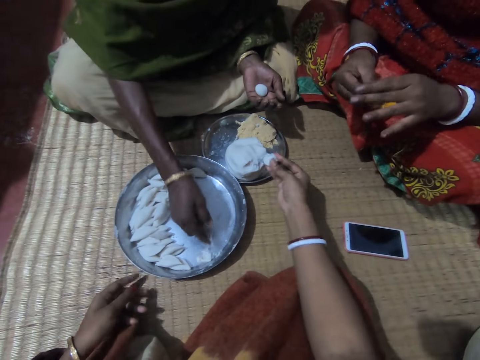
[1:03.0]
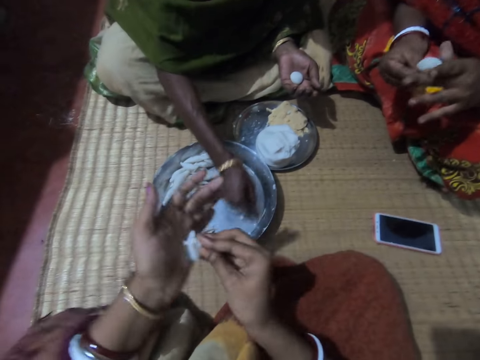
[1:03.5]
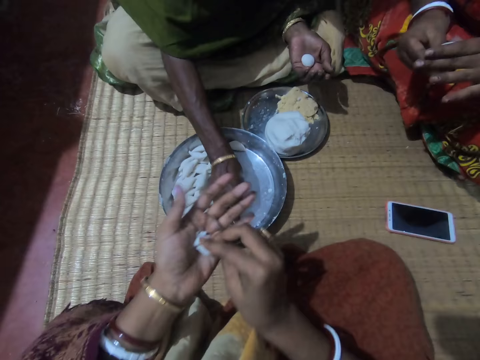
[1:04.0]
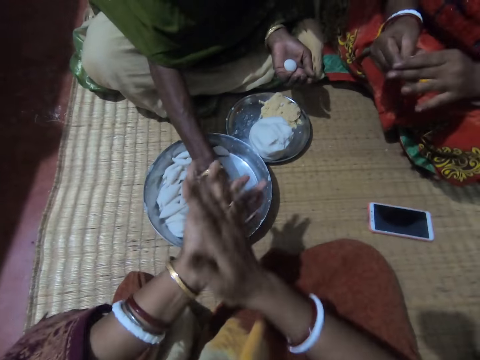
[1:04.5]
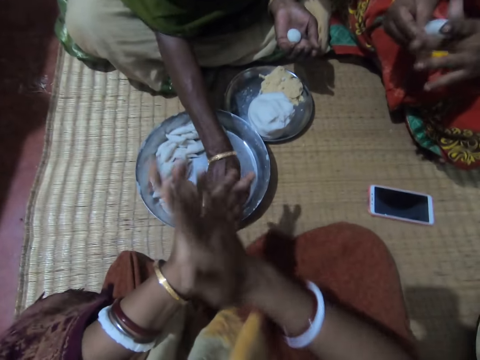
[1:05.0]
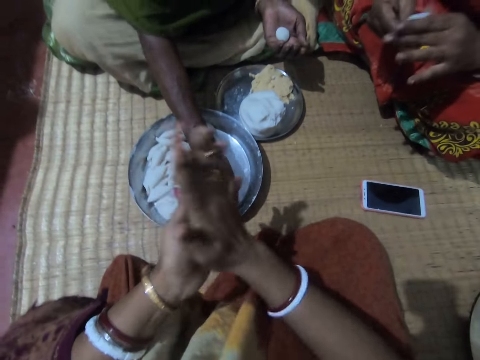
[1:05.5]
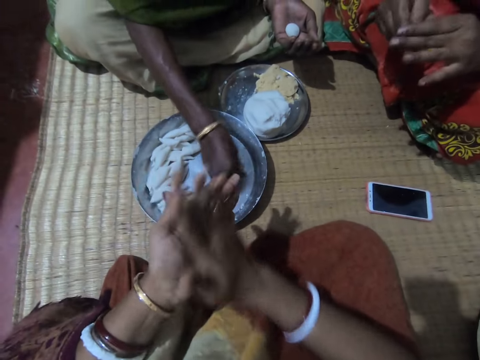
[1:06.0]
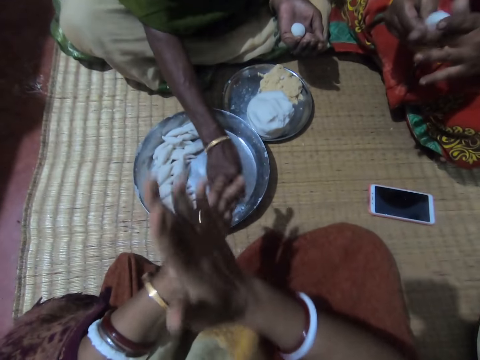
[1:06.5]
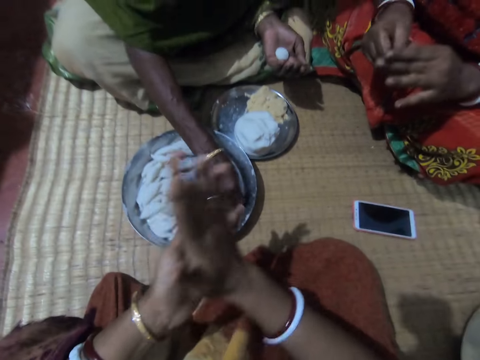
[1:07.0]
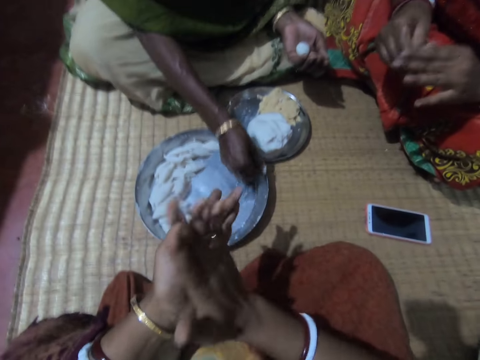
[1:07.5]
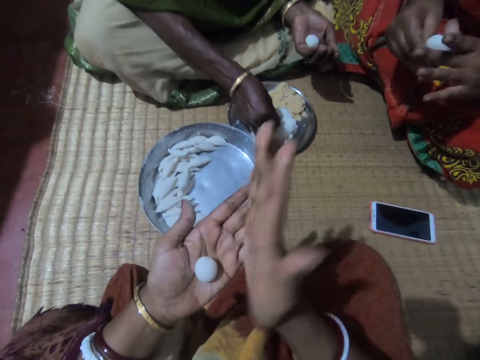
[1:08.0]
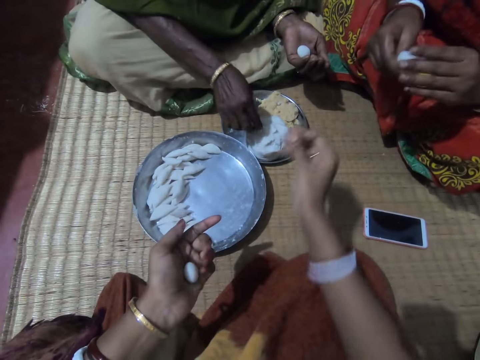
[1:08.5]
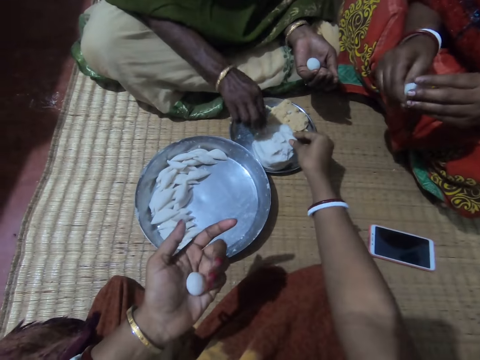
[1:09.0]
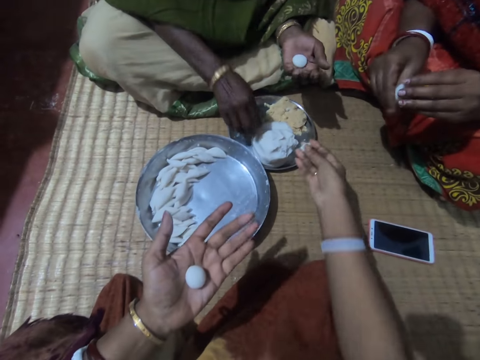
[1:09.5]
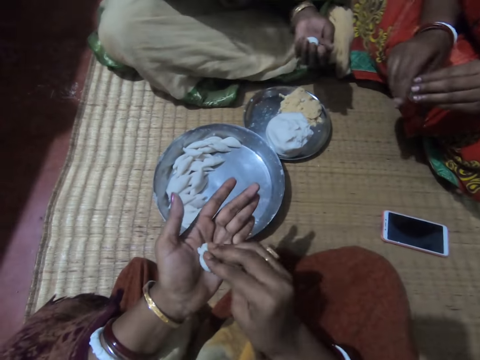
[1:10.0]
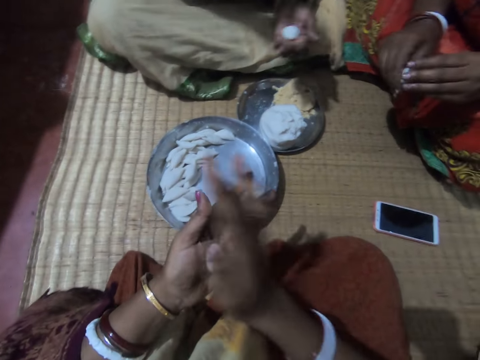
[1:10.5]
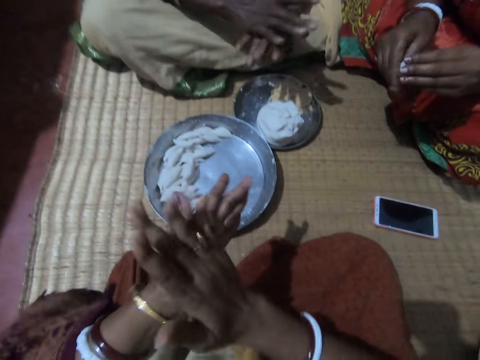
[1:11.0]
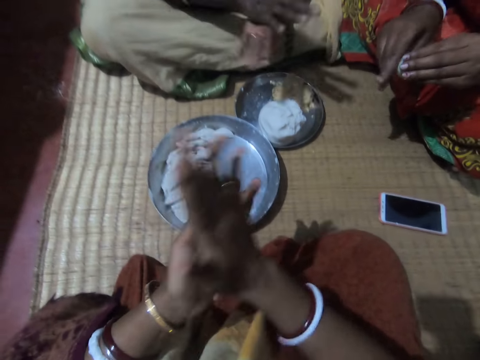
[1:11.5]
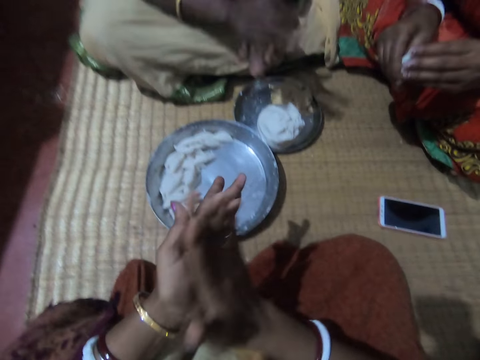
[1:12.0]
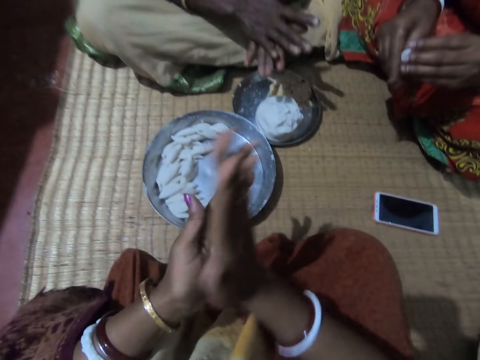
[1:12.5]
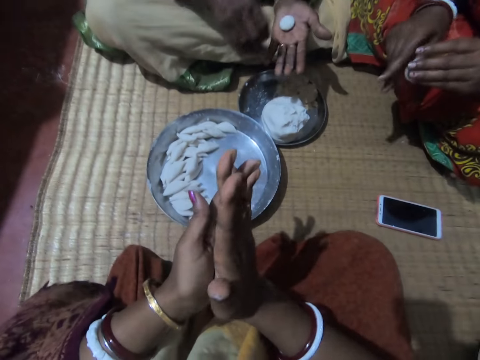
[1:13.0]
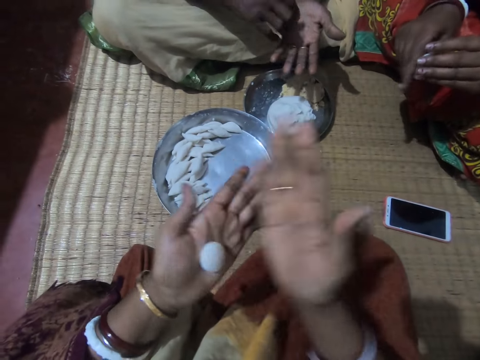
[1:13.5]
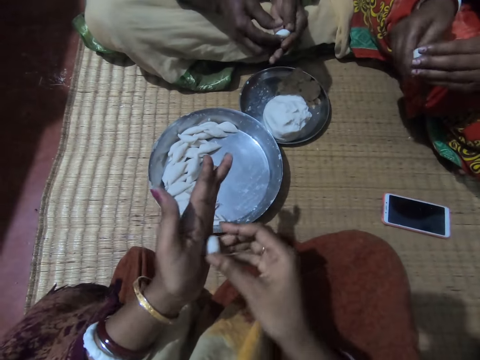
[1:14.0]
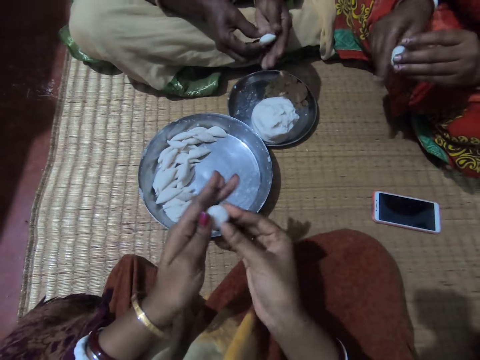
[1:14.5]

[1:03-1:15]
The camera wearer shifts the dough to her left hand. She rolls the corn flour with both hands. A lady rolls a dough piece in her hands. Another lady collects dough dust in the tray and presses dough in the tray. The first lady molds the corn flour to shape with both hands. The camera wearer cuts another piece of dough. She takes some corn flour from the plate with her right hand and shifts the dough to her left hand. The first lady rolls the dough piece in her hands. The camera wearer rolls the corn flour with both hands. The other lady rolls the corn flour with both hands.

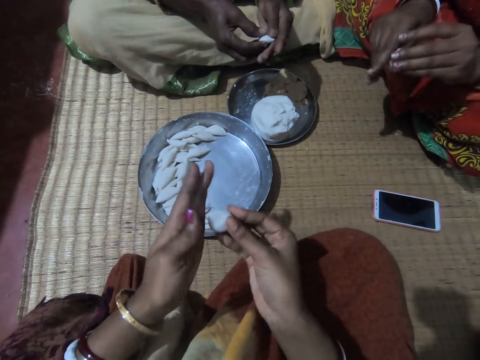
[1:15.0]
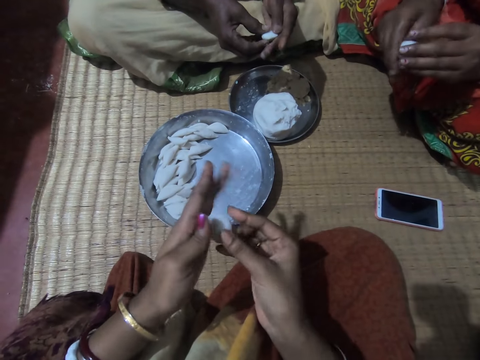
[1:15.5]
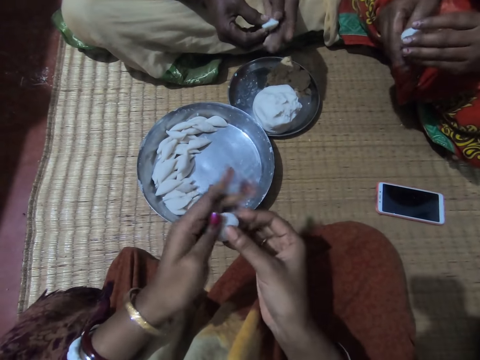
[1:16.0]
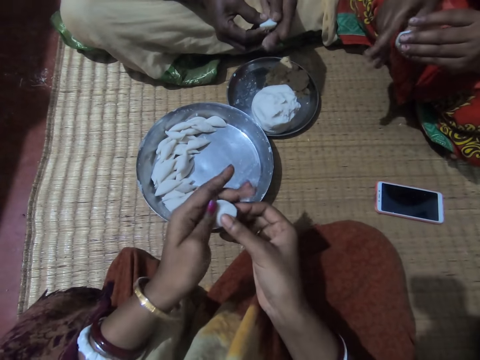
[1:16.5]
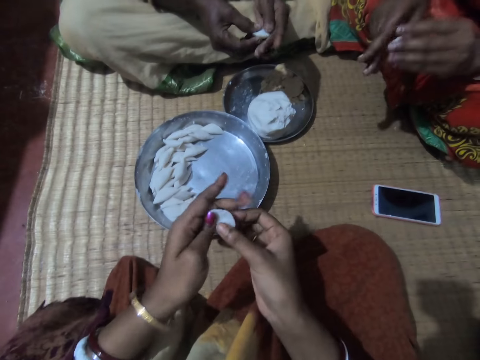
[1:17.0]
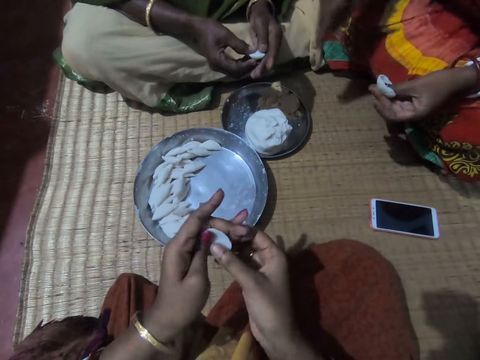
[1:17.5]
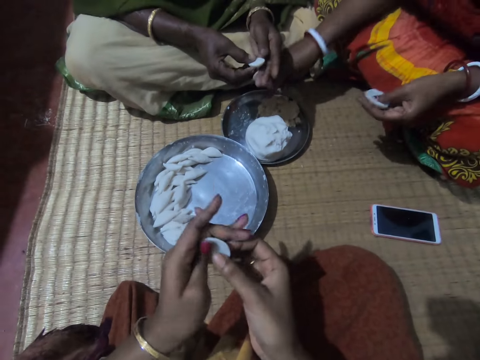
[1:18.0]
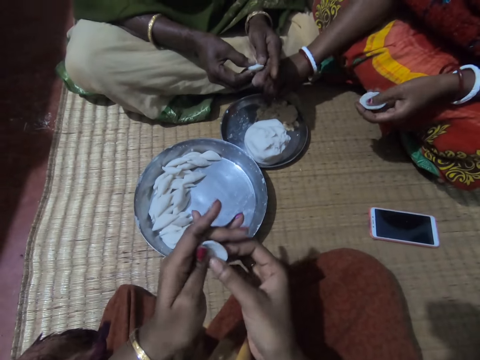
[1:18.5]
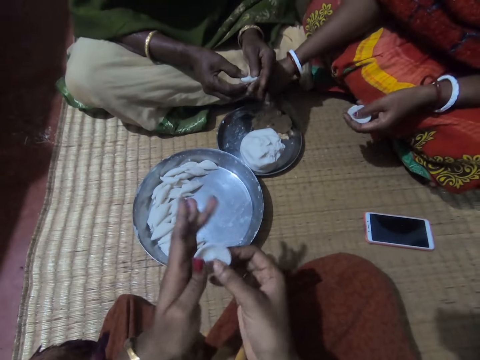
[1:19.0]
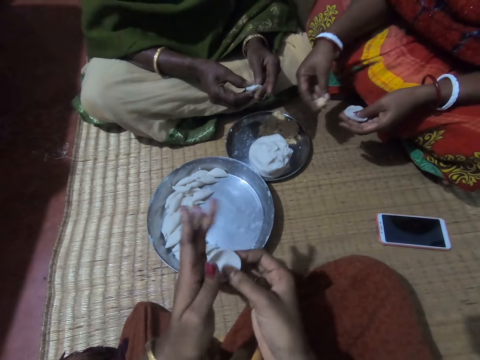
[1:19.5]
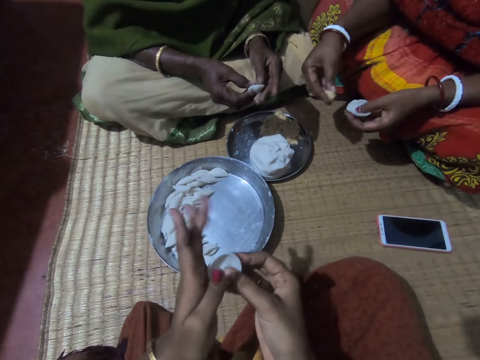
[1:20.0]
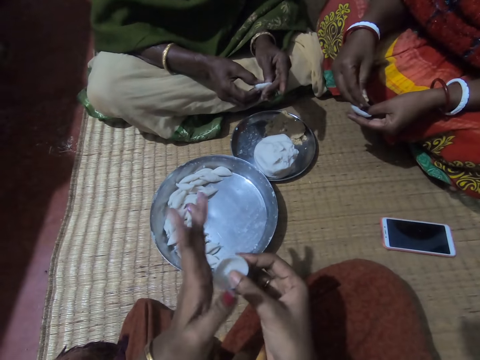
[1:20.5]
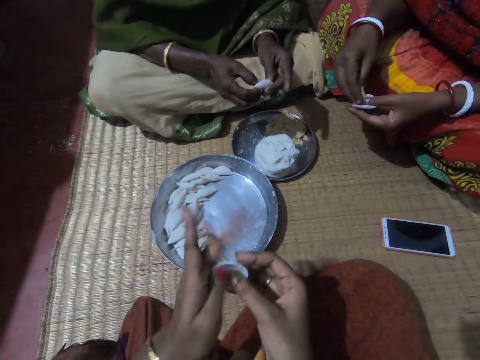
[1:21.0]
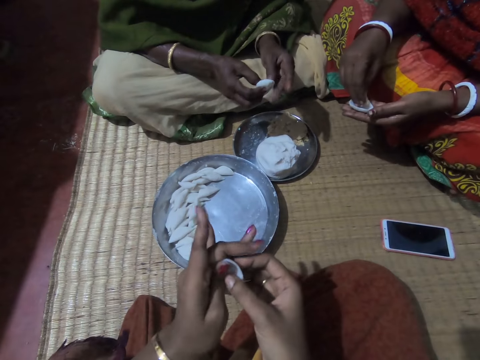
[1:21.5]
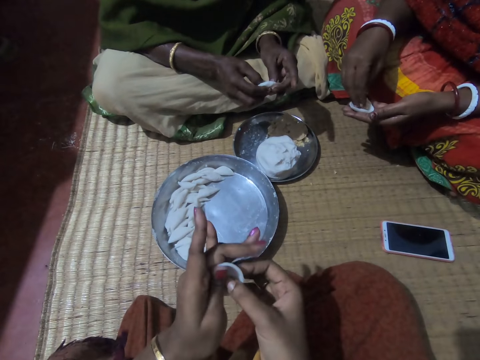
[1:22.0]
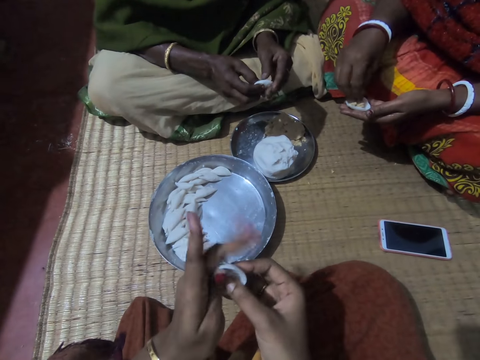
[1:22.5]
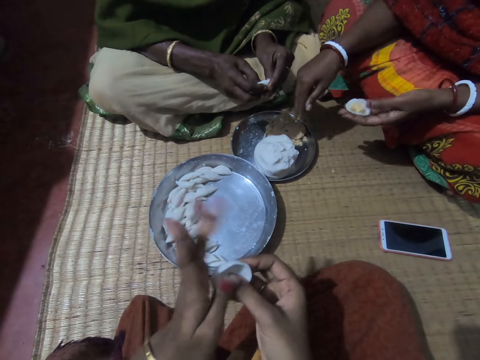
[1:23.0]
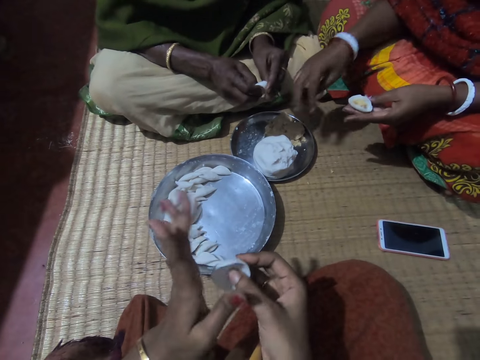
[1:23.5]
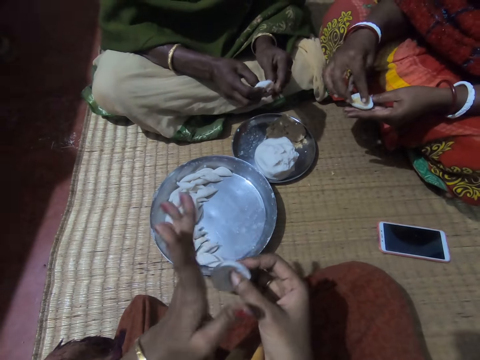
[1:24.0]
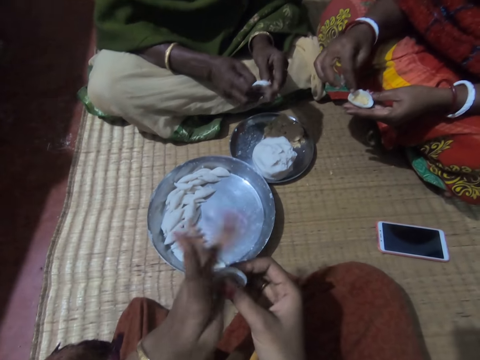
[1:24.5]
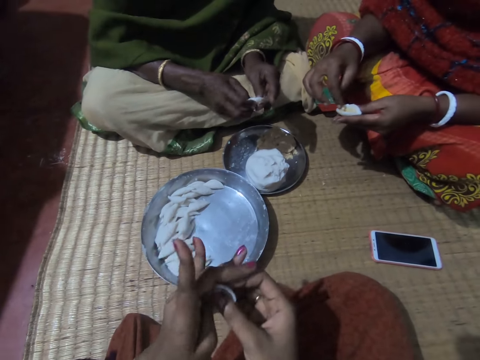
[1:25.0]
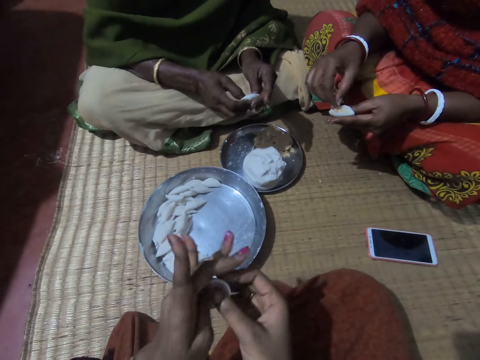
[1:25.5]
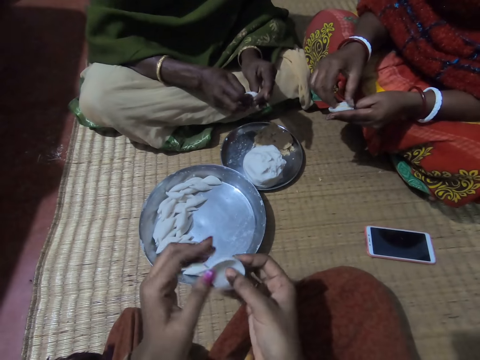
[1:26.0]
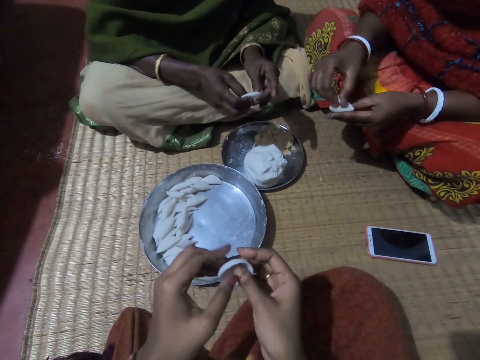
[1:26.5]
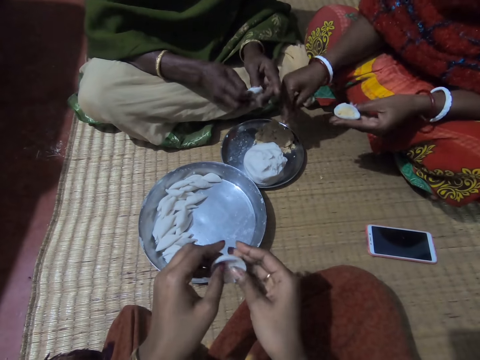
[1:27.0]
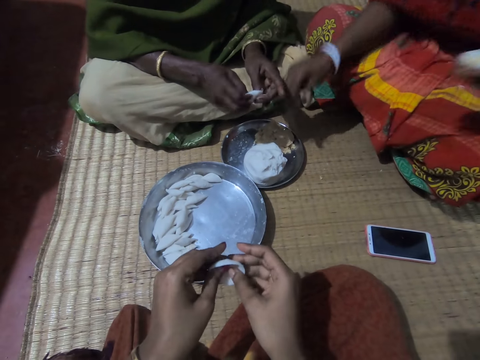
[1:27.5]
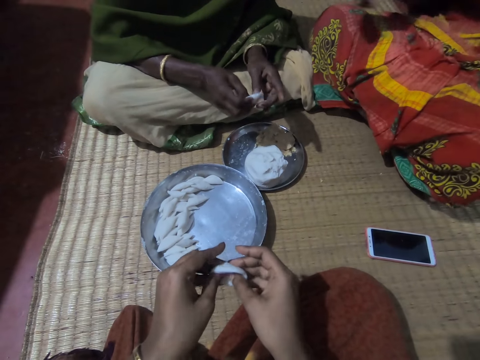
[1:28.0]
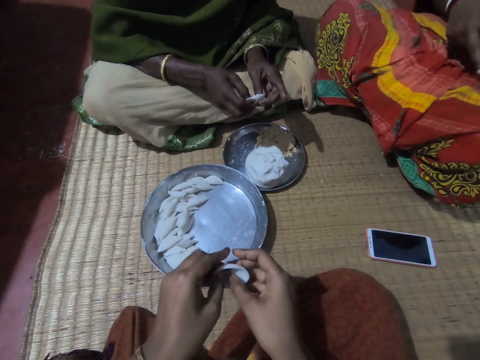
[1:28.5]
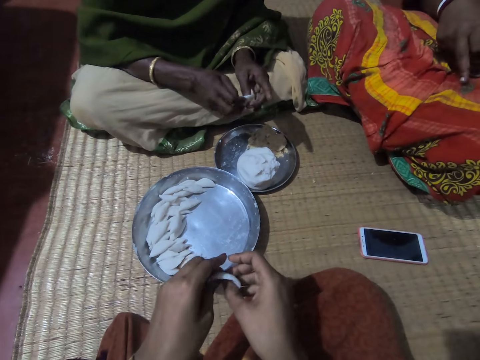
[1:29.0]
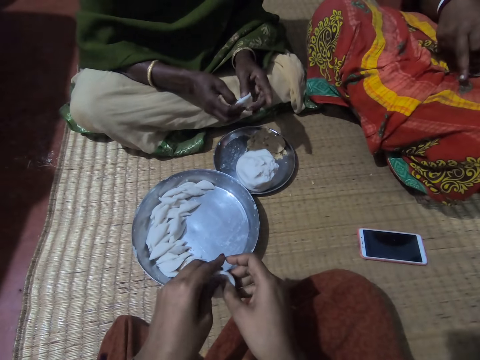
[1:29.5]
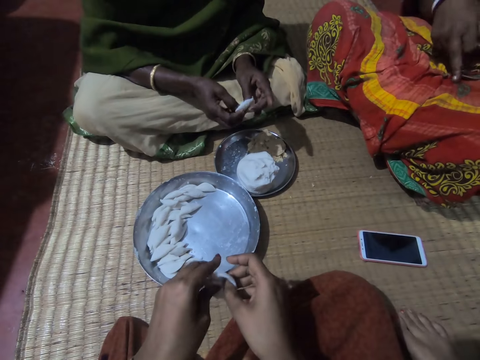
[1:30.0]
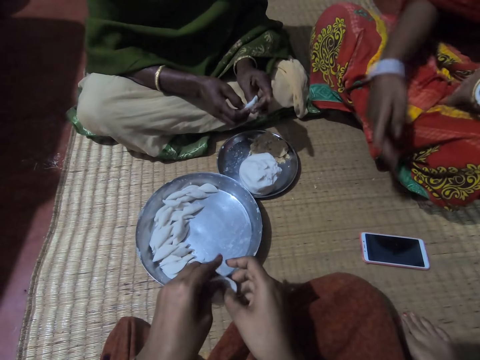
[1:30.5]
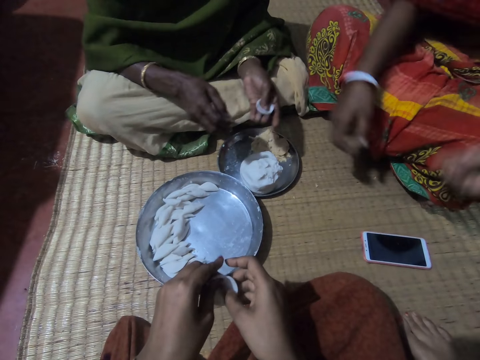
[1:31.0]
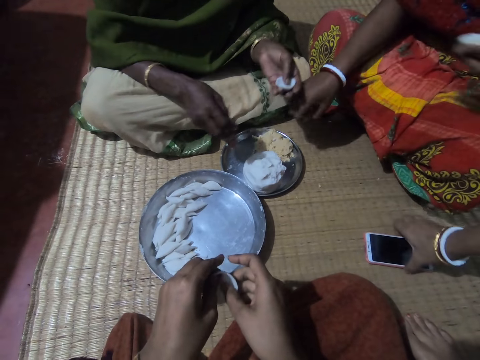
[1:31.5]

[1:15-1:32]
A lady takes some corn meal from the plate with her right hand. The camera wearer rolls dough in her hands. Another lady rolls dough in her hands. The first lady puts the corn meal in the corn flour in her hands and shakes her hand on the tray. The camera wearer rolls dough in her hands. The other lady rolls dough in her hands. The first lady fixes something in the dough in her hands. The camera wearer molds the corn flour to shape with both hands. The first lady scoops something from the dough and drops some corn meal in the plate with her right hand. The camera wearer rolls dough in her hands. The other lady rolls dough in her hands. The first lady points at the phone on the mat. The camera wearer interacts with the first lady.
